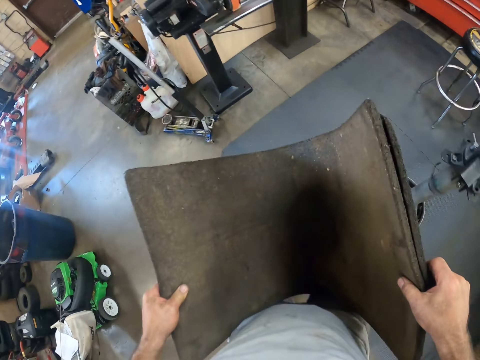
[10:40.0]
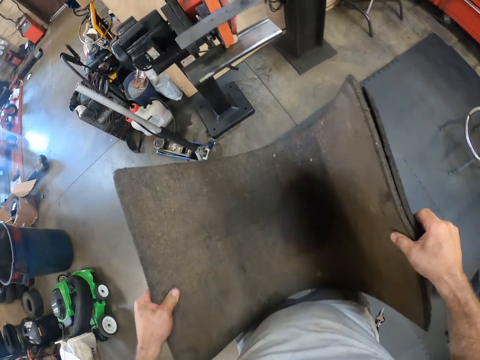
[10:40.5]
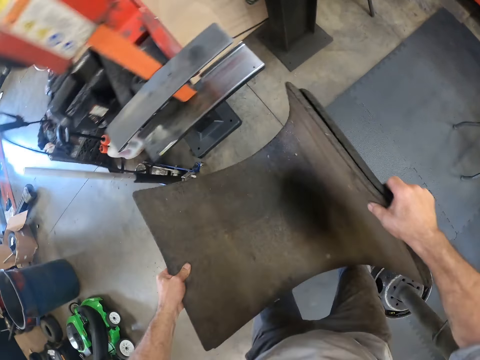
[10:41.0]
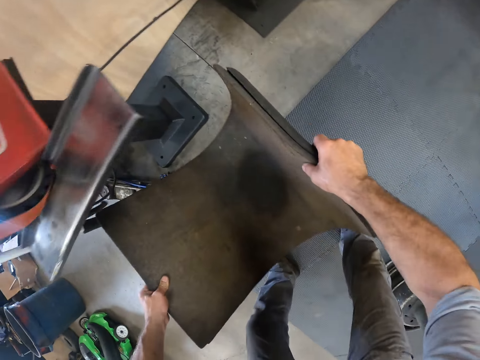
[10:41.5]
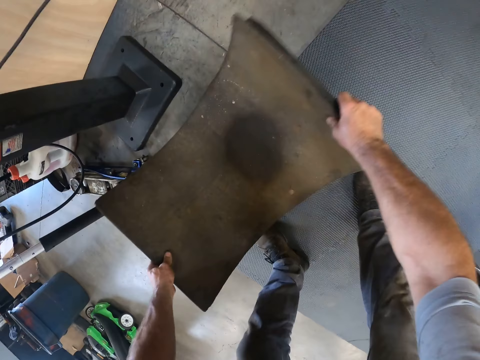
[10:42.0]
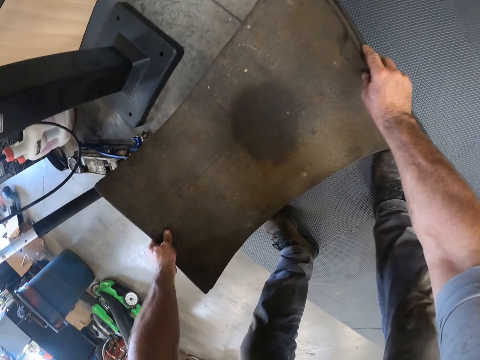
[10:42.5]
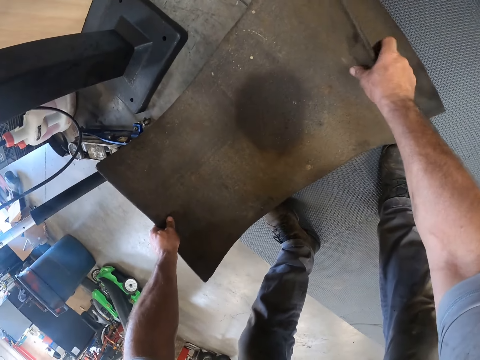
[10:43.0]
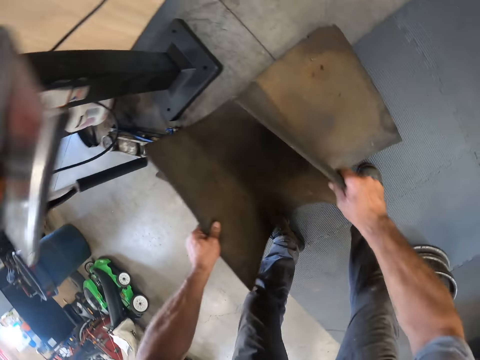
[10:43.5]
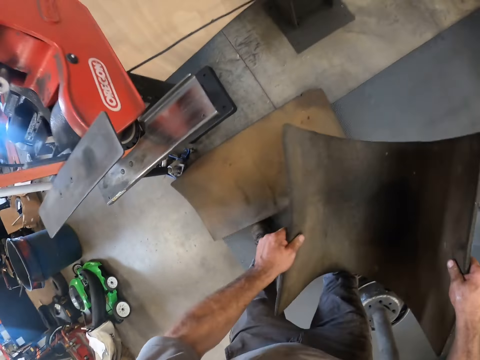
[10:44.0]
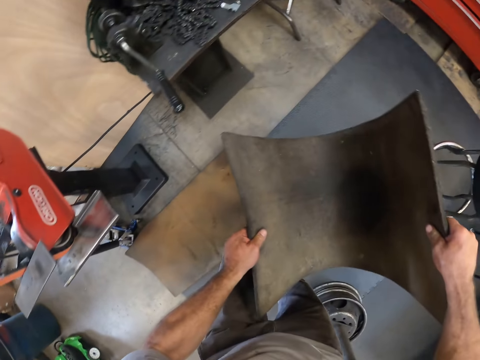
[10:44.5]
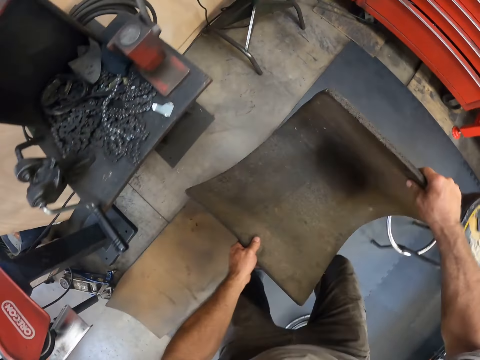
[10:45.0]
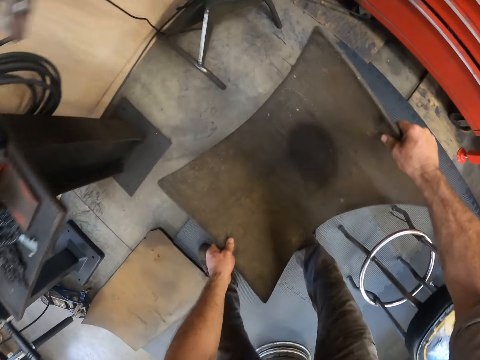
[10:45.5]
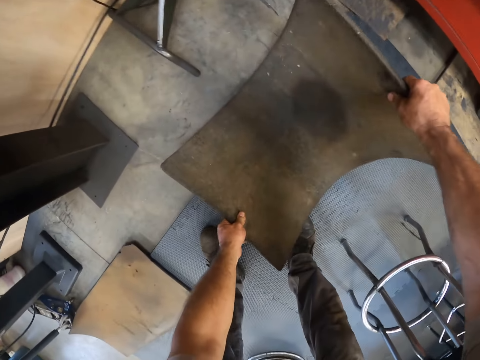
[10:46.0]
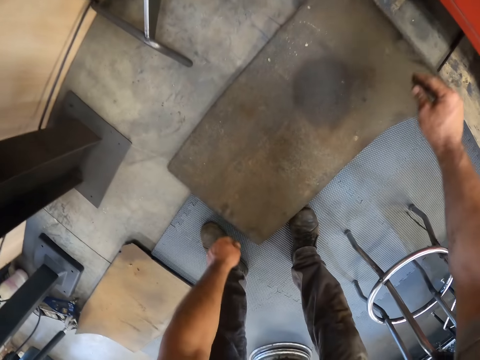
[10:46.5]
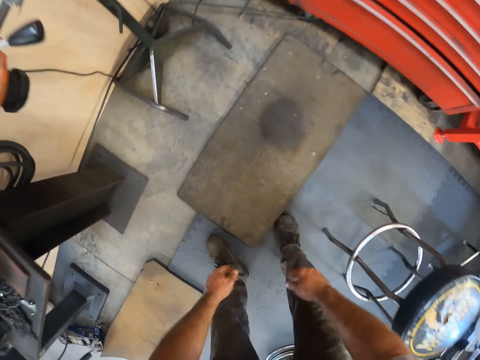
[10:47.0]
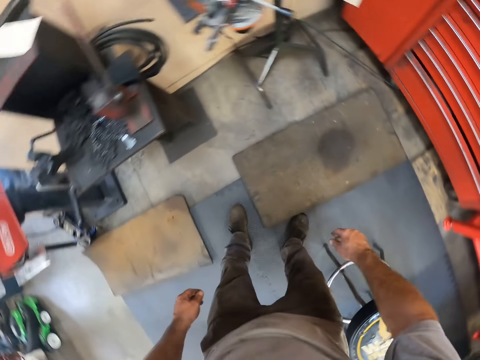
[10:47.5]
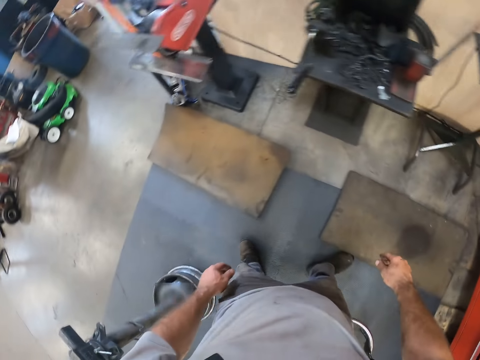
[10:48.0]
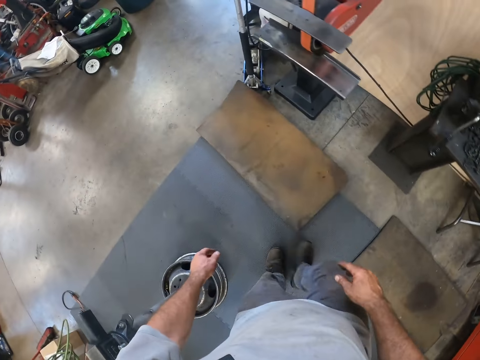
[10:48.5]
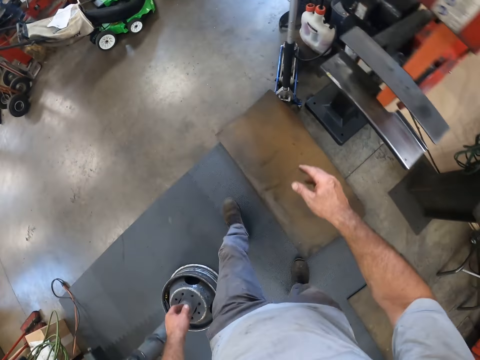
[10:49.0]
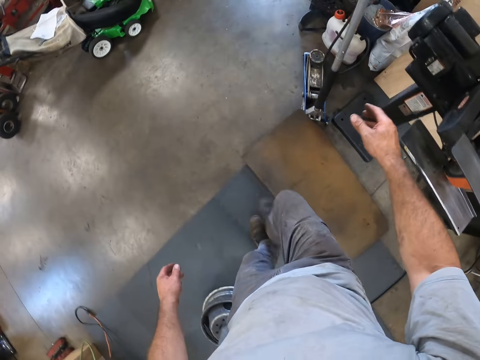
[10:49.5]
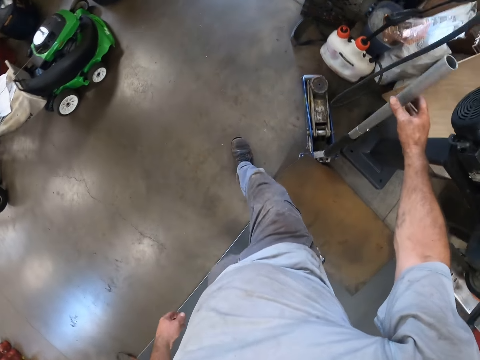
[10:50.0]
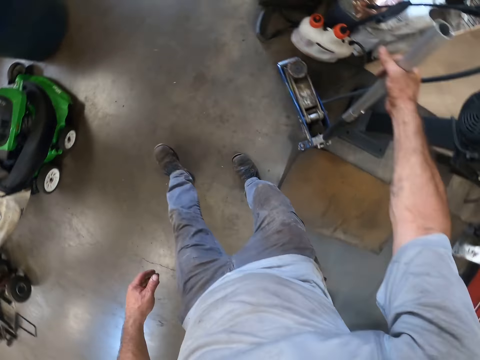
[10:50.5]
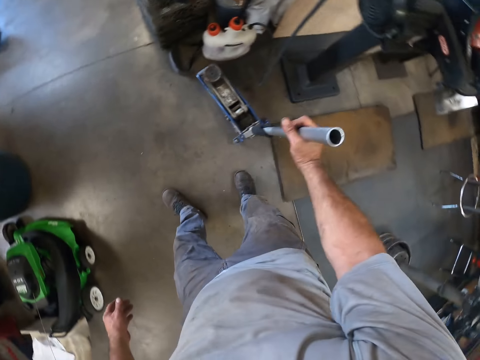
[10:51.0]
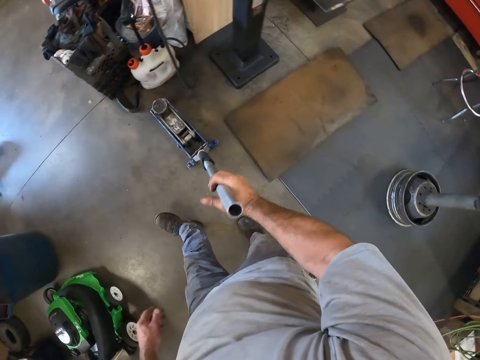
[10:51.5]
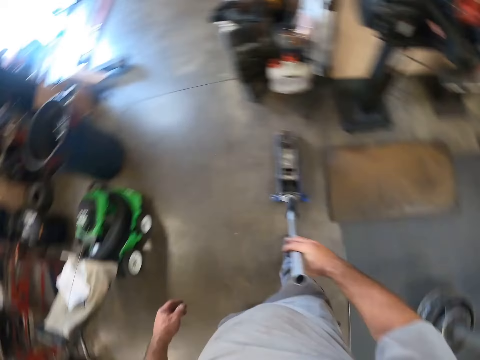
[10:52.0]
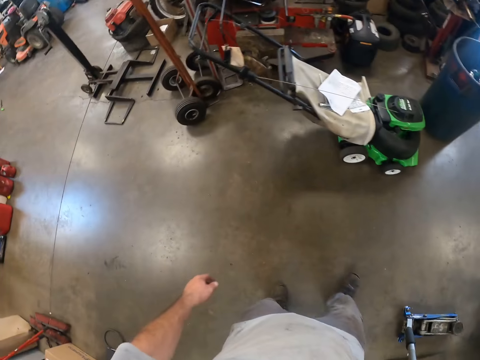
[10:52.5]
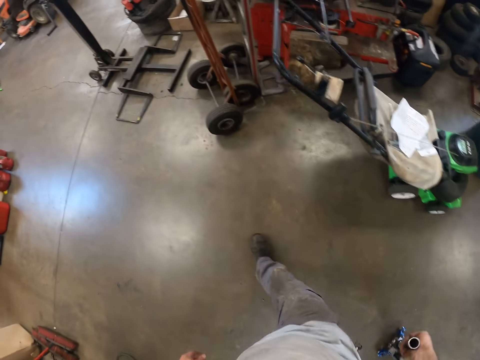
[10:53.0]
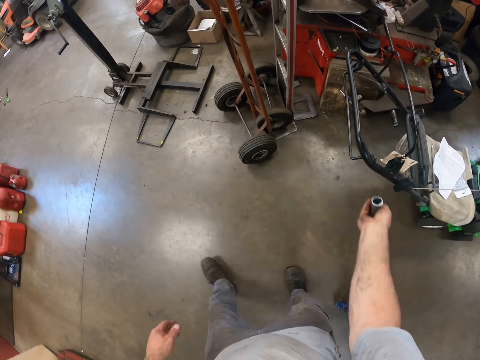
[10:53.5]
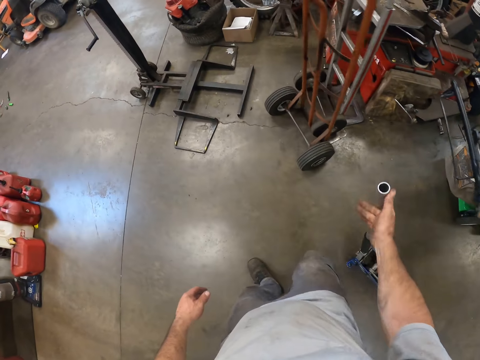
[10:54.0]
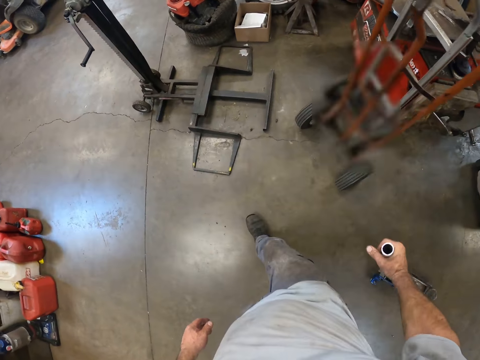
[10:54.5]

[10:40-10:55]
The camera wearer puts the carpets on the floor. He drops one of the carpets on the floor. He picks up a mat from the floor. He walks around a garage. He drops the other carpet on the floor. He walks around the garage. He touches a hydraulic trolley jack with his right hand. He pulls the hydraulic trolley jack with his right hand. He holds a trolley cart with a hand. He drives the trolley cart in the garage. He walks around the garage.

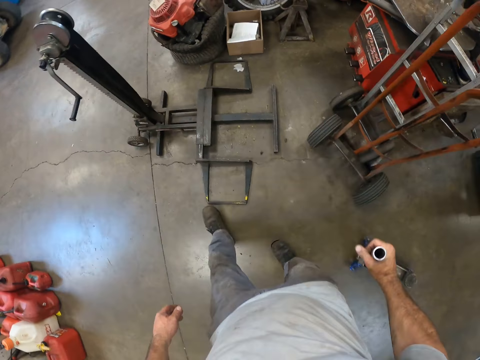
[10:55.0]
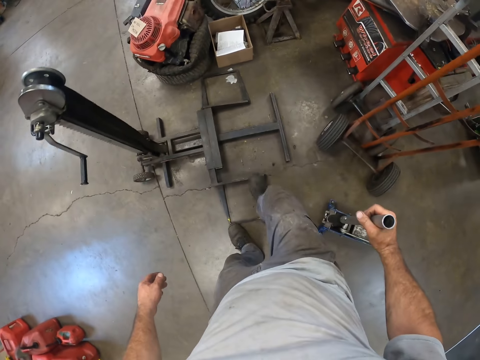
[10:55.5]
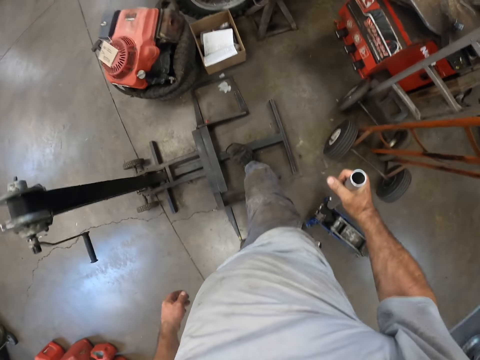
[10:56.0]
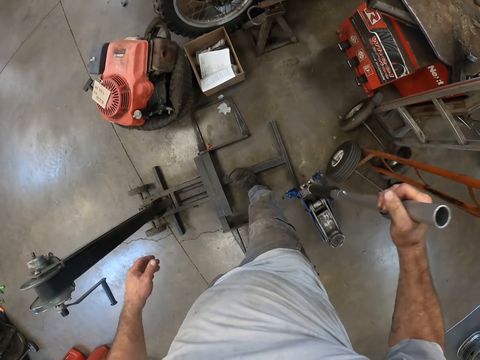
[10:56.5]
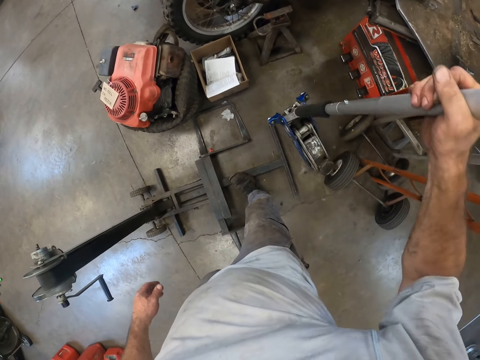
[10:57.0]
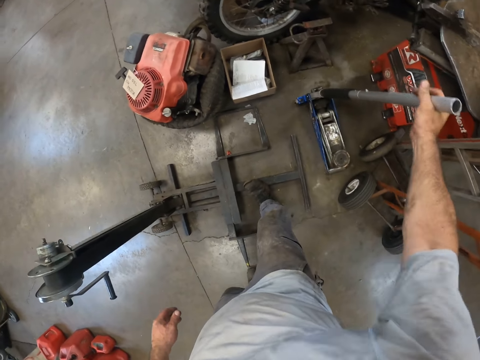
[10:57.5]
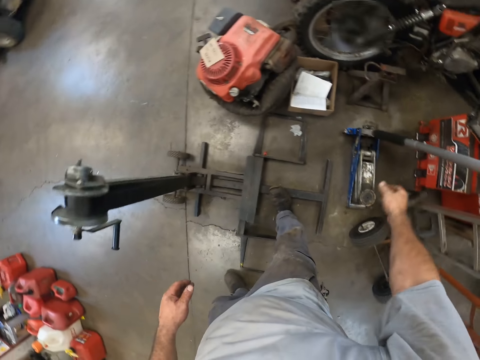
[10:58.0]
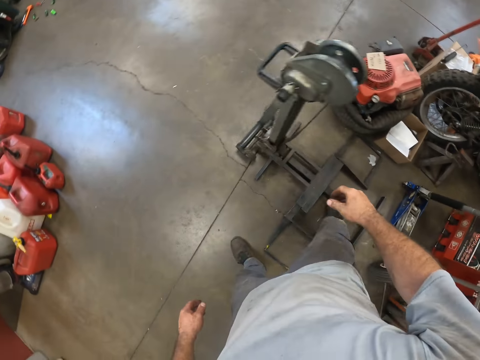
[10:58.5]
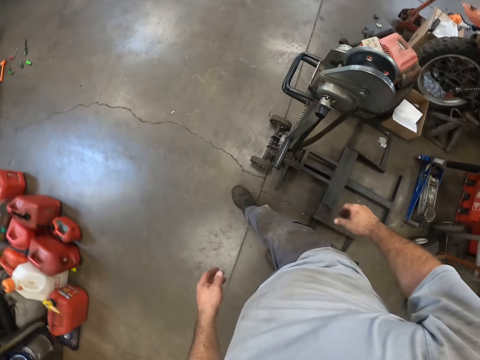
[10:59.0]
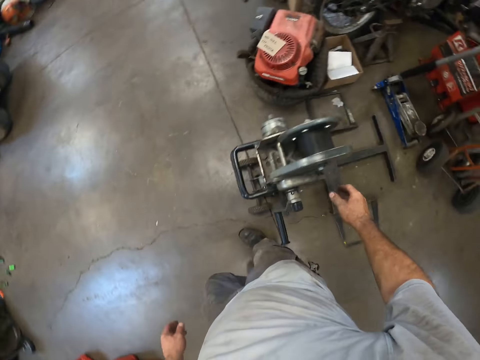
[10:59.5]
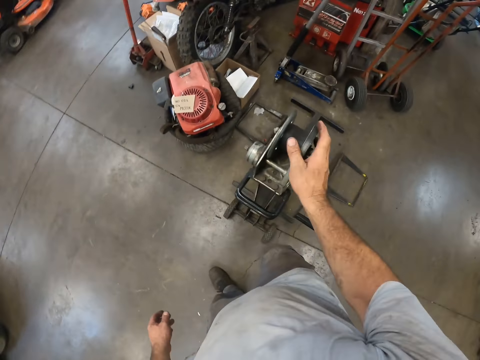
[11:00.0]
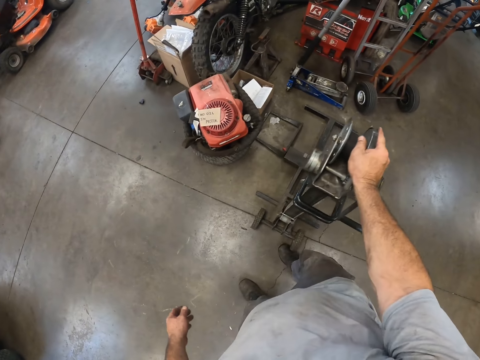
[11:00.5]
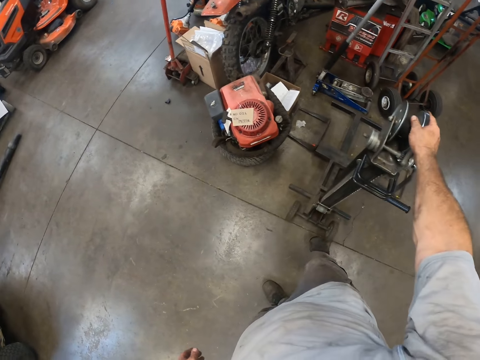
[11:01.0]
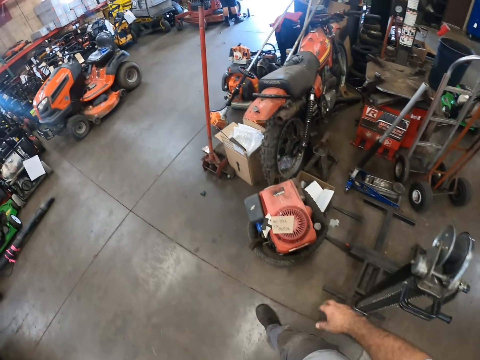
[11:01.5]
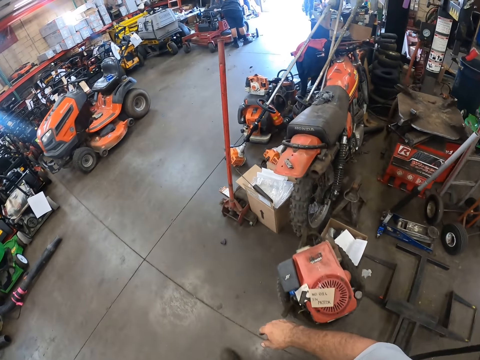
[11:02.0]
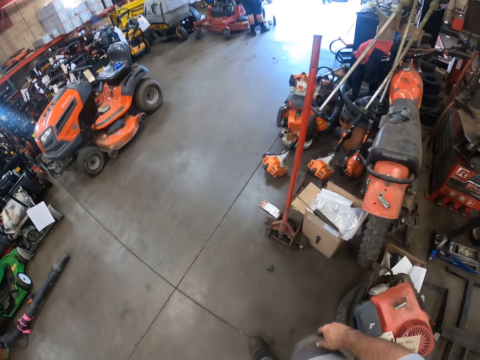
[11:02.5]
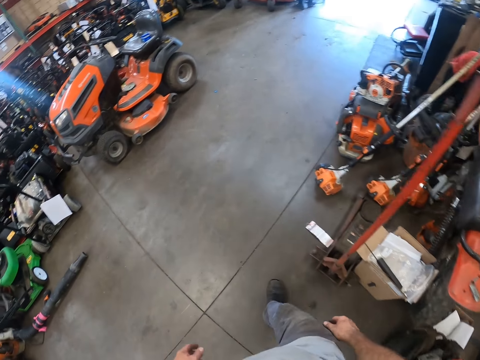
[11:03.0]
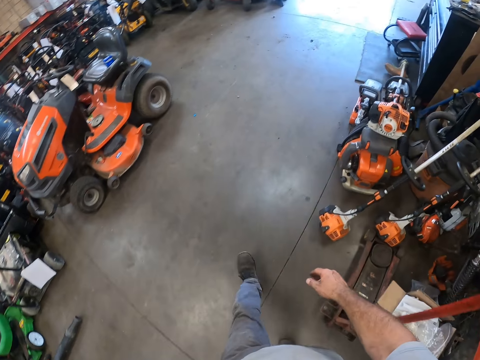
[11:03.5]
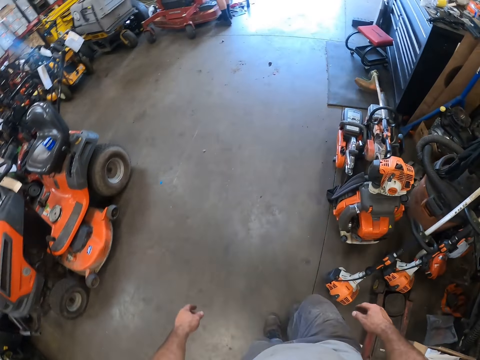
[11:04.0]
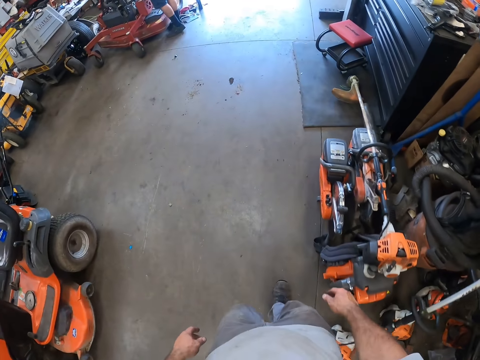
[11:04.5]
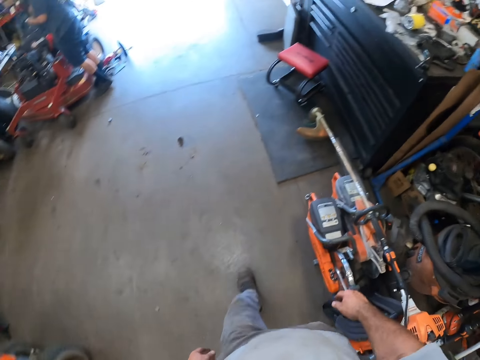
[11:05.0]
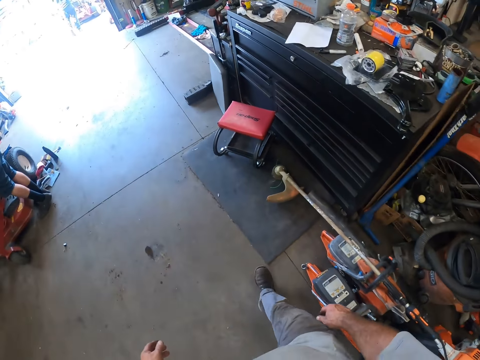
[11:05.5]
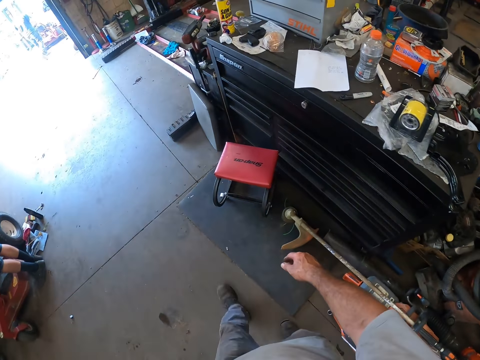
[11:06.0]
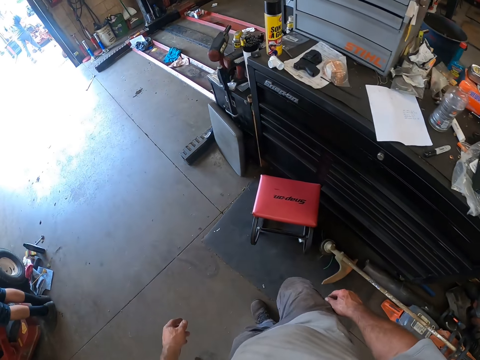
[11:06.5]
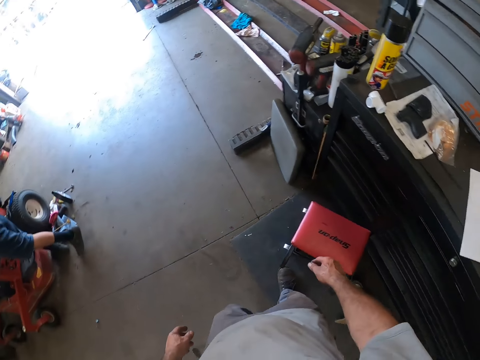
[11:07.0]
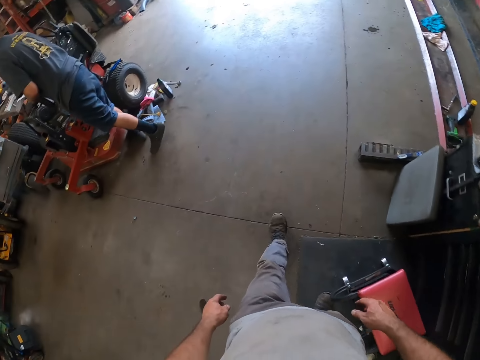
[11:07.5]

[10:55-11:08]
The camera wearer steps on a hydraulic trolley with his right hand. He lifts the hydraulic trolley jack from the floor with his right hand. He drops the hydraulic trolley jack on the floor. He removes his right leg from the hydraulic trolley. He walks around a garage. He touches the hydraulic trolley with his right hand. He pushes a trolley cart with a leg. He walks around the garage.
